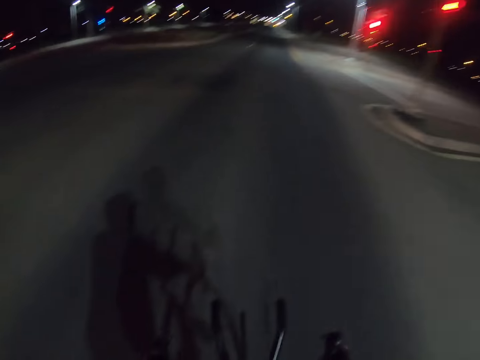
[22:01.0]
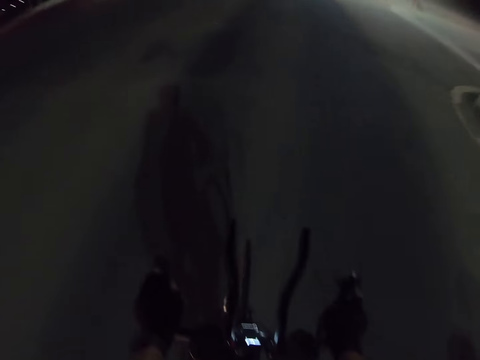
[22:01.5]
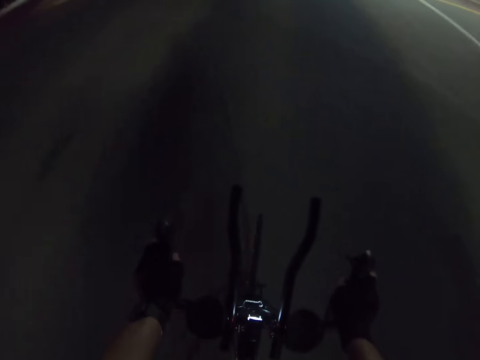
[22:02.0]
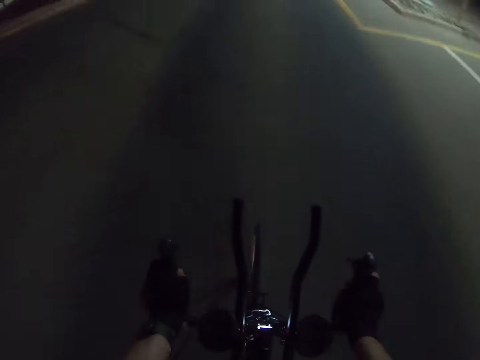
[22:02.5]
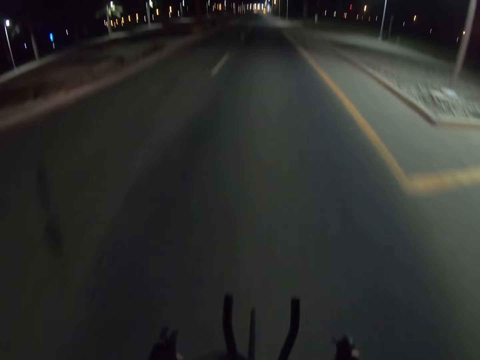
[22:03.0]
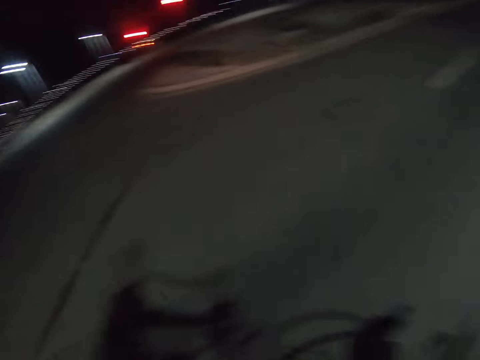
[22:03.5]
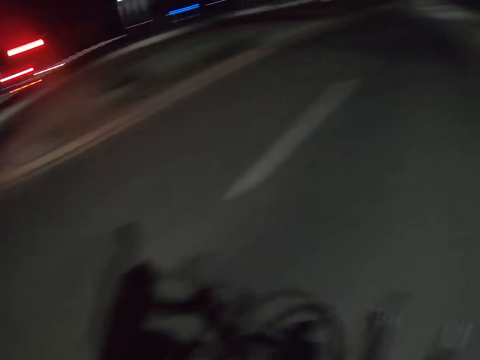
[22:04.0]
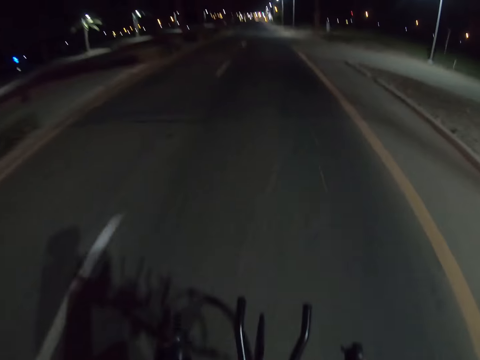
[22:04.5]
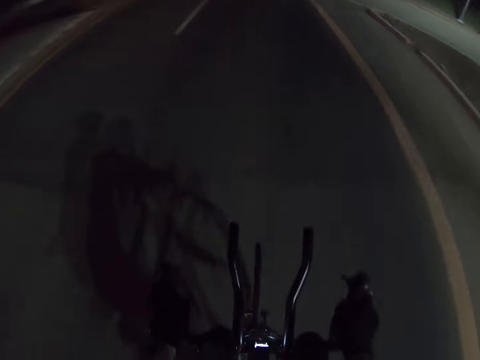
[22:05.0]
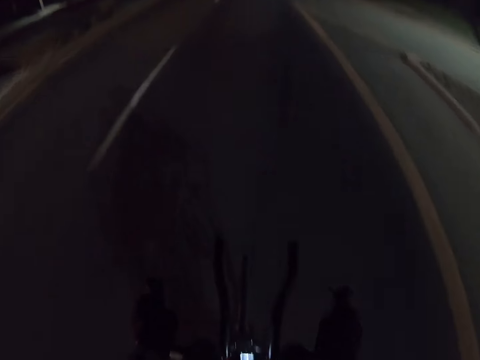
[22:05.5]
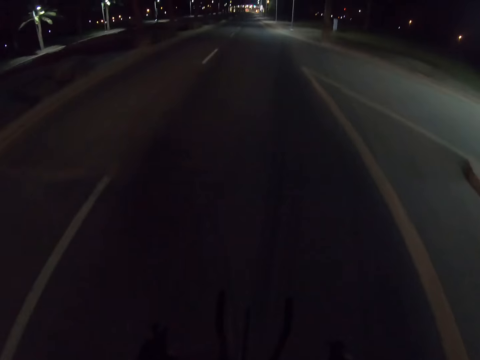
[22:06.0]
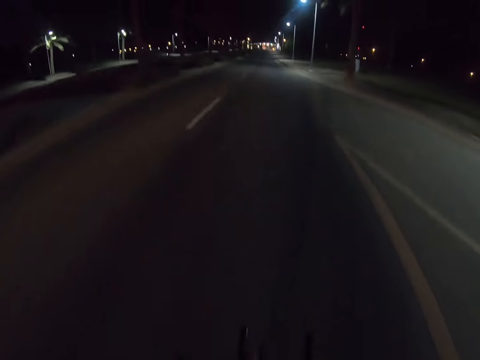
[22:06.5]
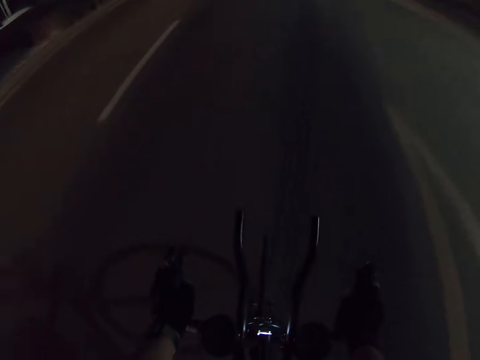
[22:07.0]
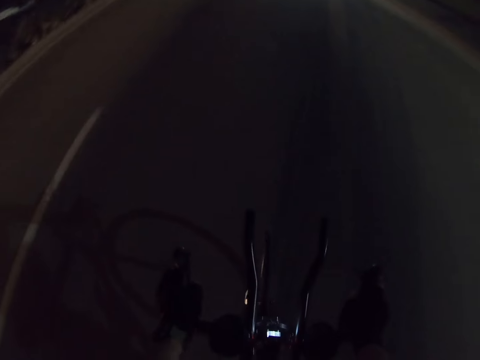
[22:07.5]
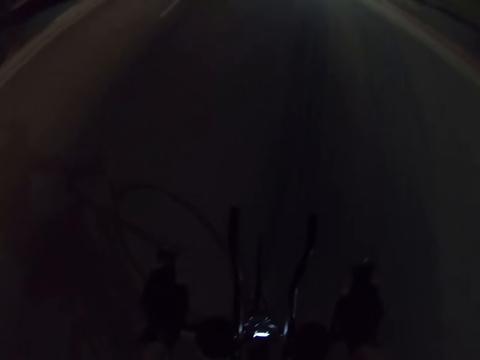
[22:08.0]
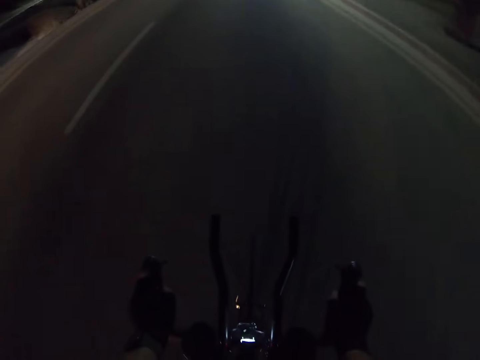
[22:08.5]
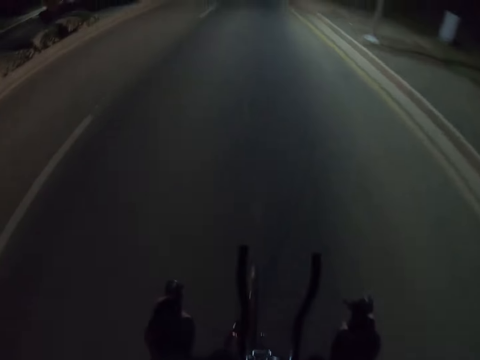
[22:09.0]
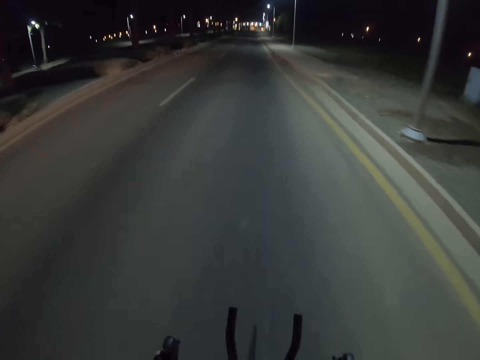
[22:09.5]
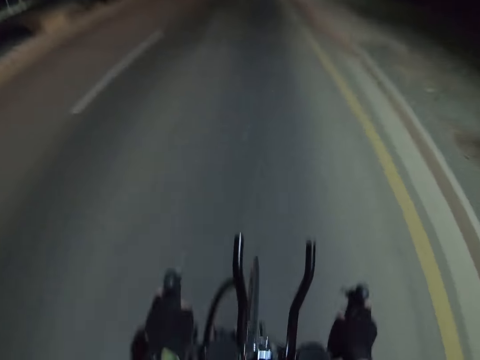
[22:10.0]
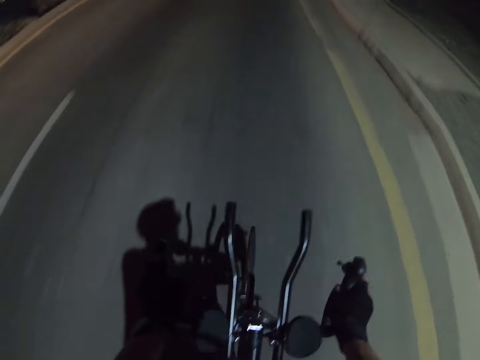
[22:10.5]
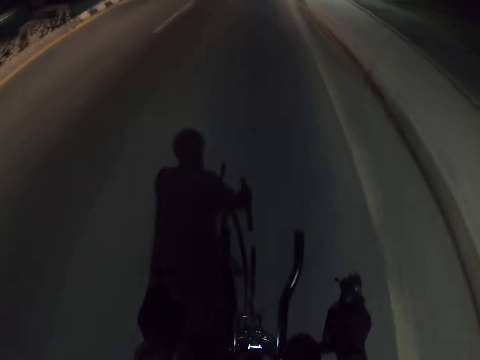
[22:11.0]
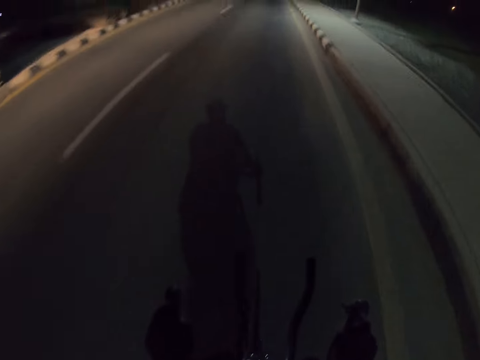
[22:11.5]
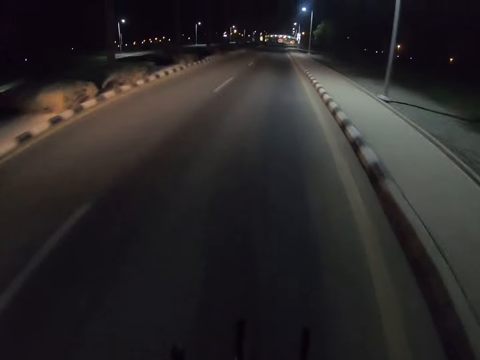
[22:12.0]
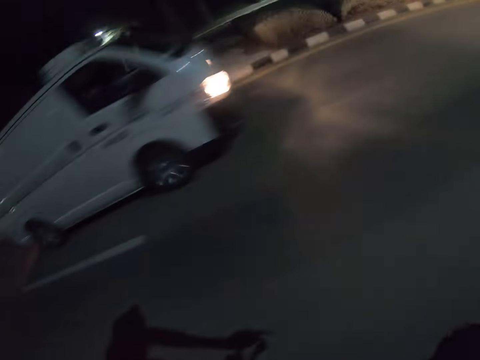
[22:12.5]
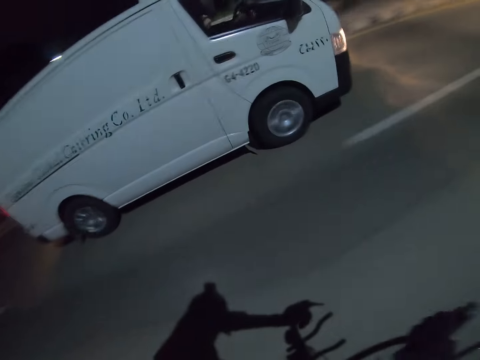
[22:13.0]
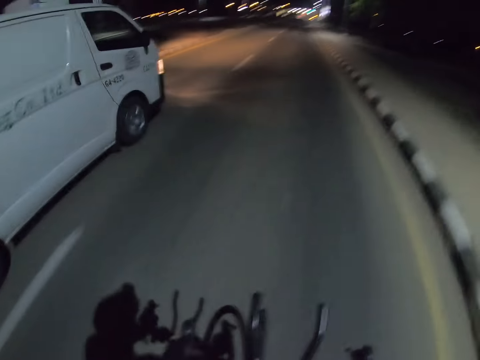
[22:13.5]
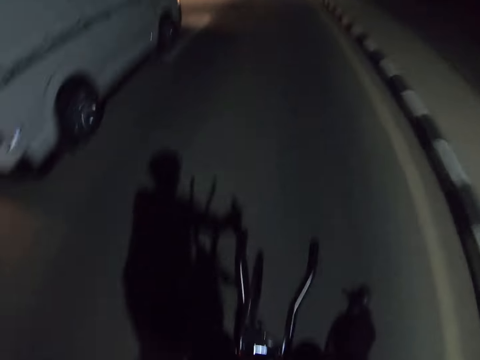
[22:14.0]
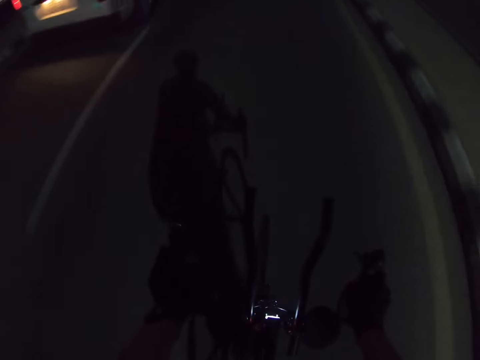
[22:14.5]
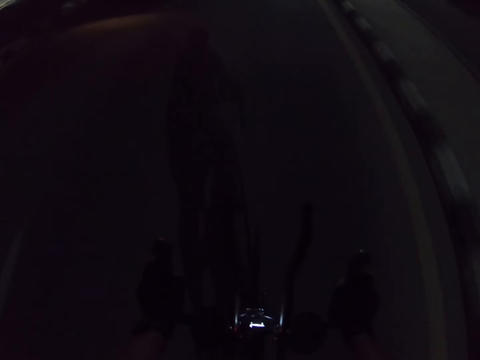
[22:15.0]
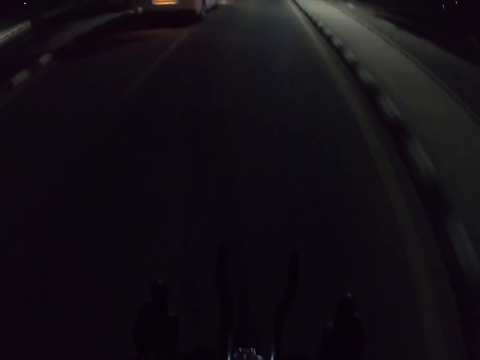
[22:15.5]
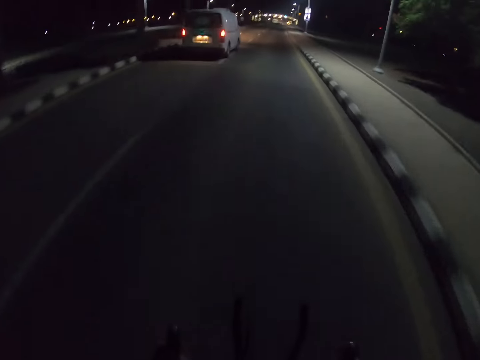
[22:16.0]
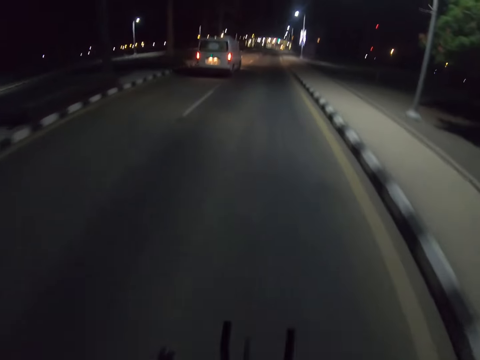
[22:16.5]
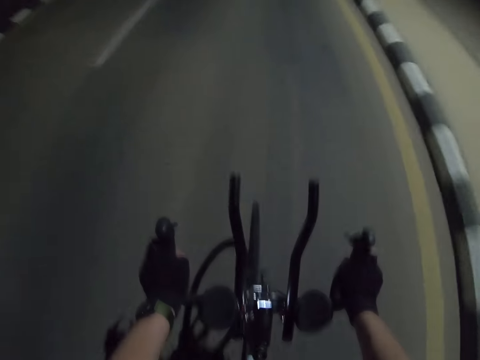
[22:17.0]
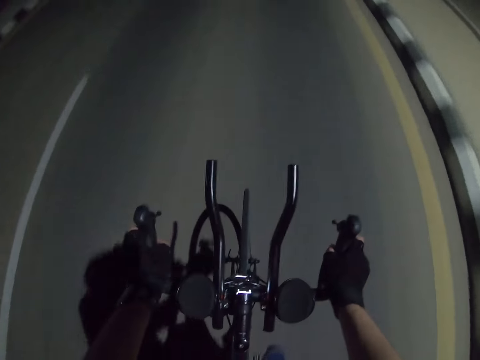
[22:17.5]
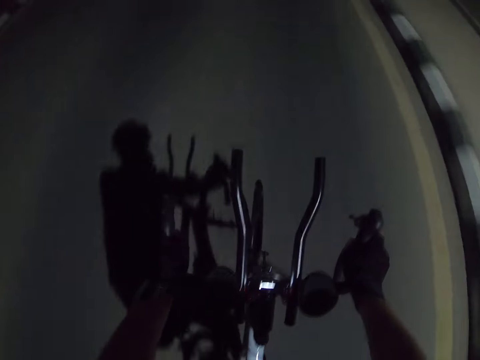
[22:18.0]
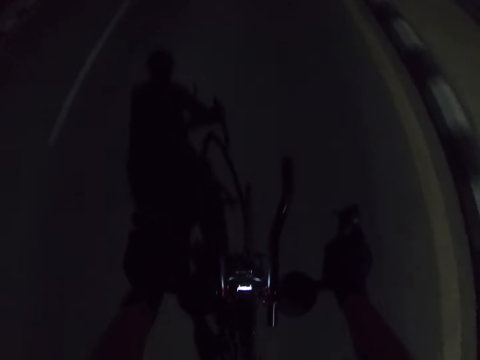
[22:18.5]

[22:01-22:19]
The camera wearer looks around. They look around again. They ride a bicycle.

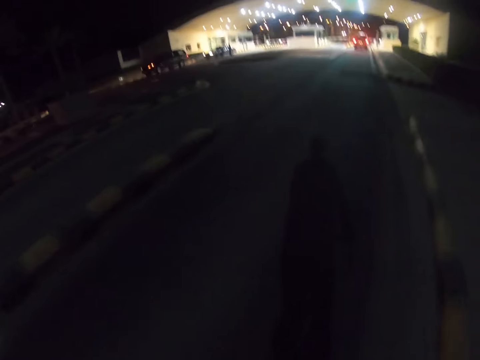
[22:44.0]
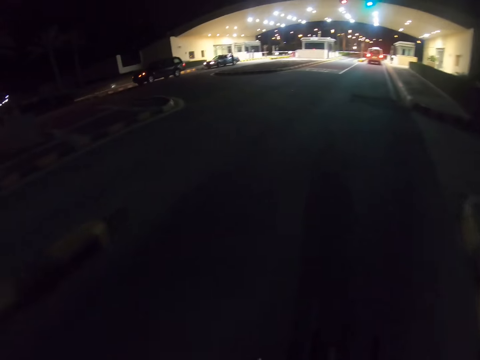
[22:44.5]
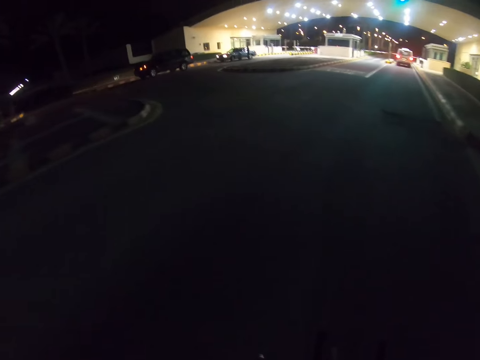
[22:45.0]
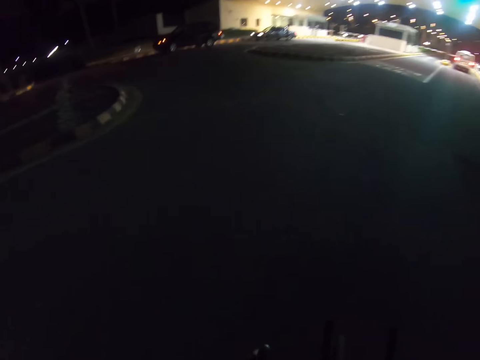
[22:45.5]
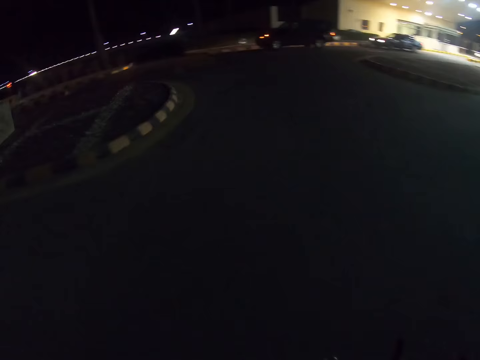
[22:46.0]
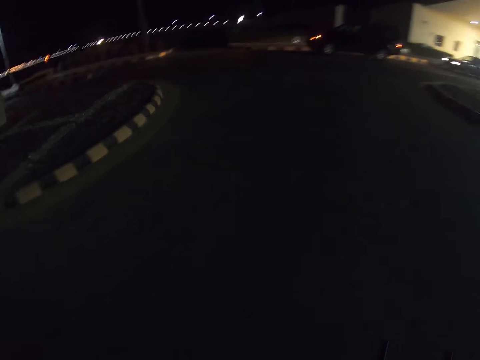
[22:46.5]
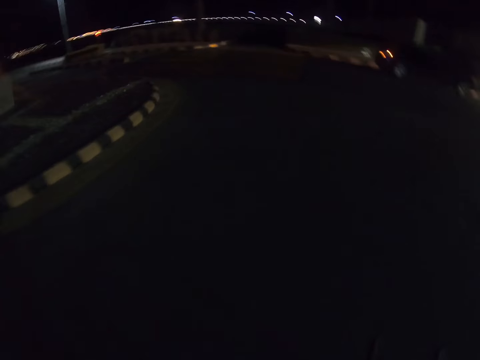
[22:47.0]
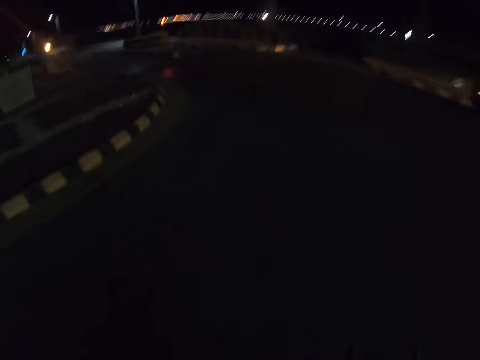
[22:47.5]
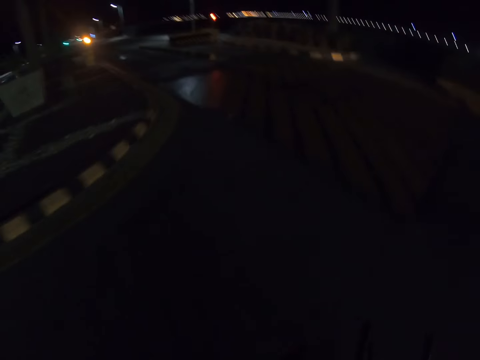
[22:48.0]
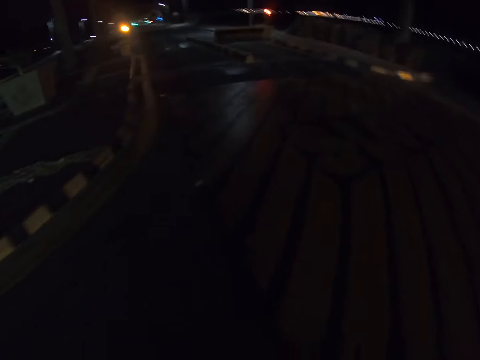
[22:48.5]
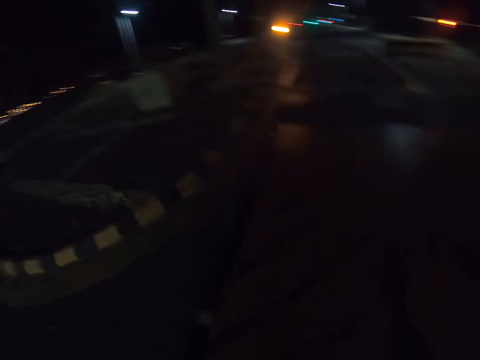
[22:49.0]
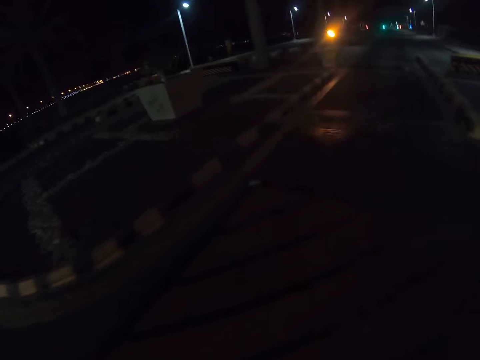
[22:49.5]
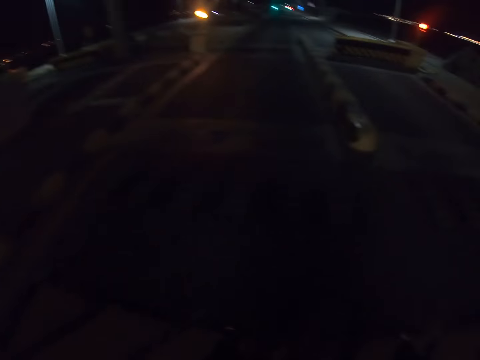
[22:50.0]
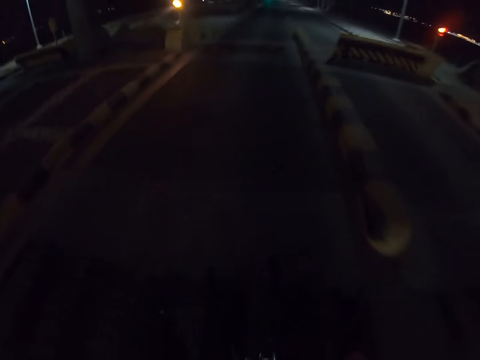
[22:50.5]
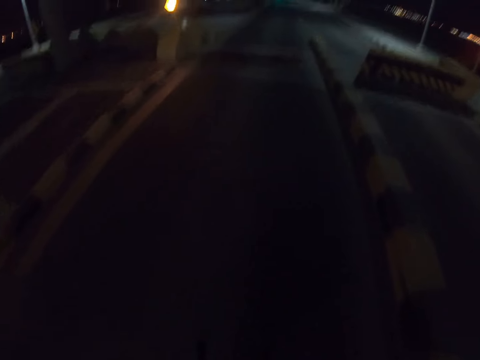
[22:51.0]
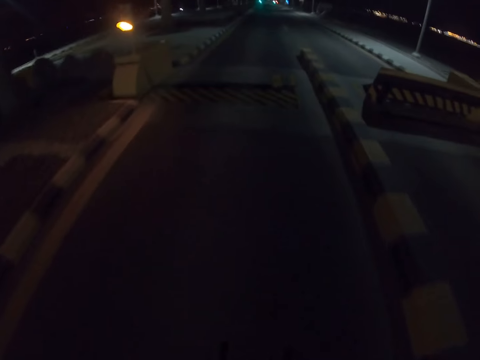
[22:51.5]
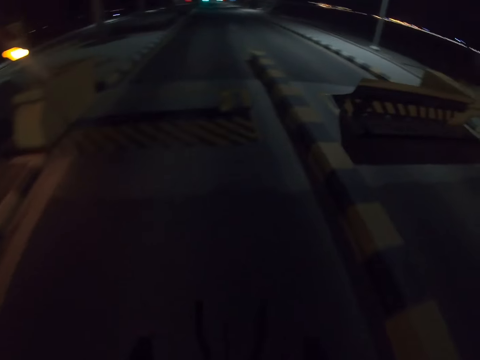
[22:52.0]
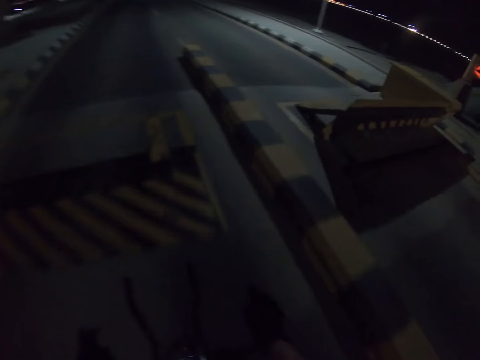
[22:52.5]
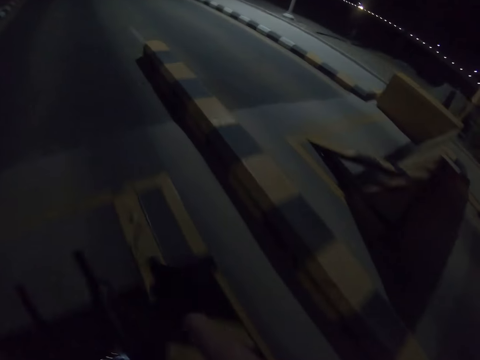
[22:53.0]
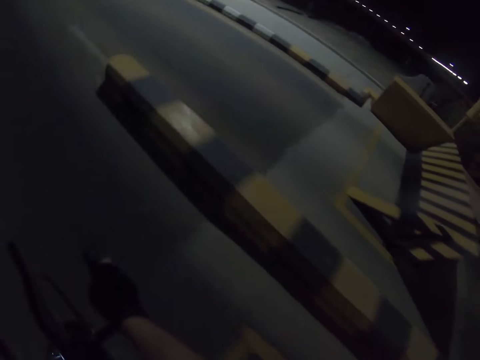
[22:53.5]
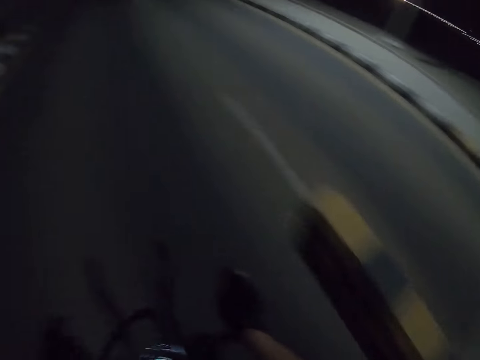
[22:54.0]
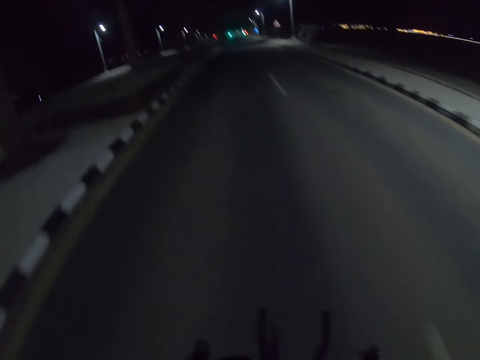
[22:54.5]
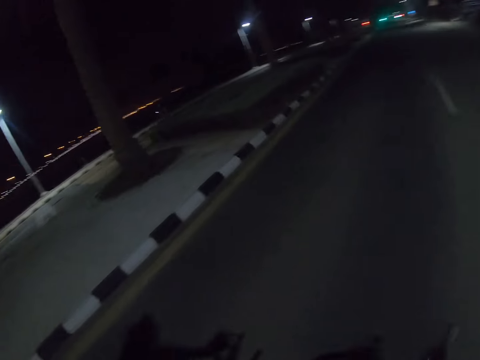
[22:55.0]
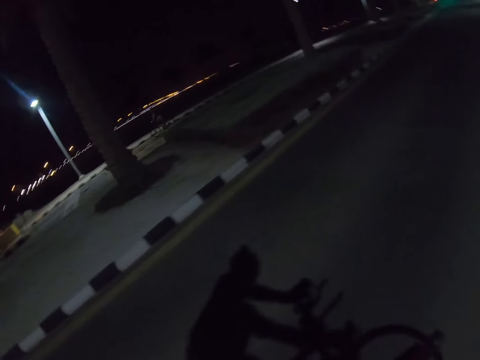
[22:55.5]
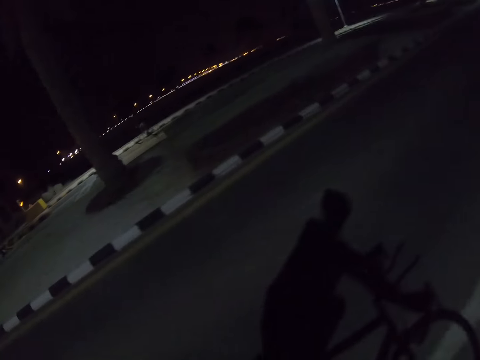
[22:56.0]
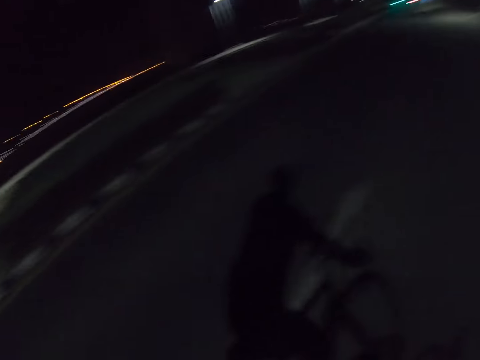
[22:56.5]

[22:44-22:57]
The camera wearer takes a U-turn. They turn a corner on the road. They ride a bicycle on the road. They look around.
